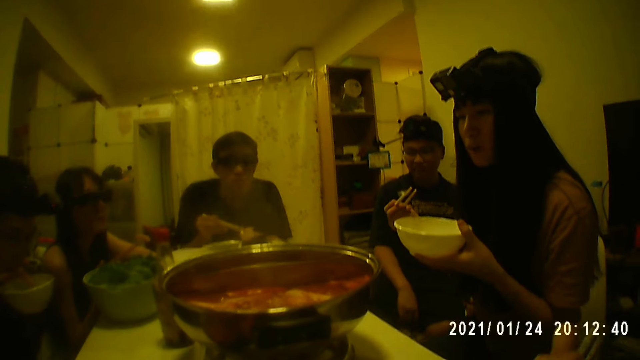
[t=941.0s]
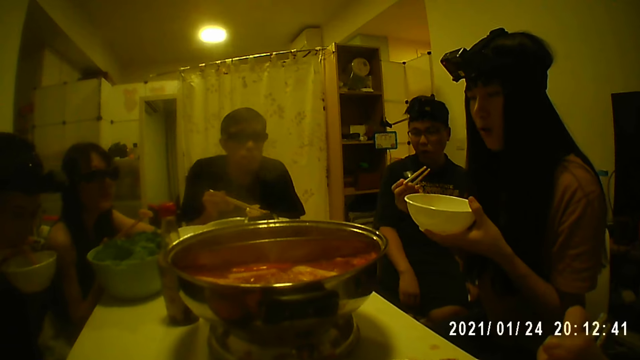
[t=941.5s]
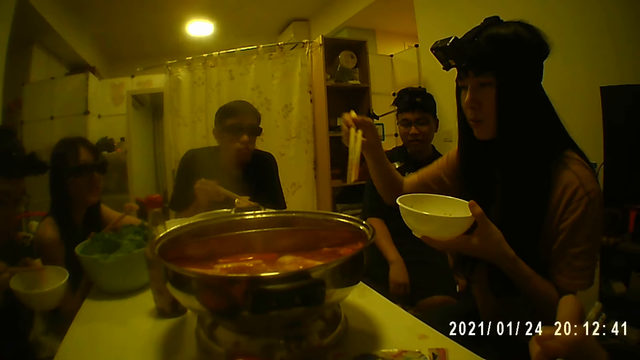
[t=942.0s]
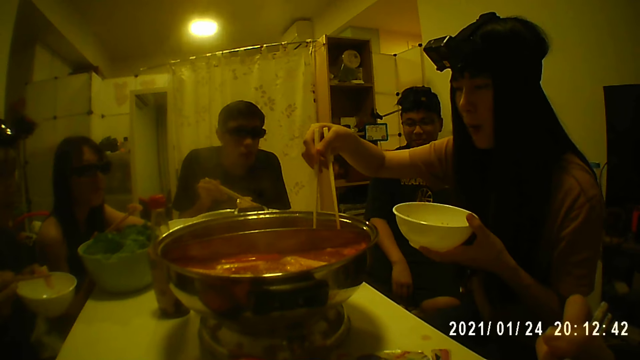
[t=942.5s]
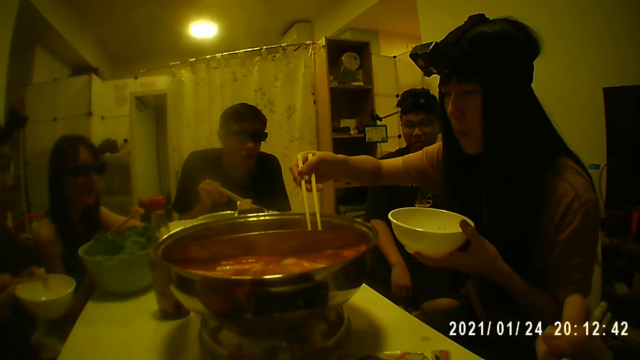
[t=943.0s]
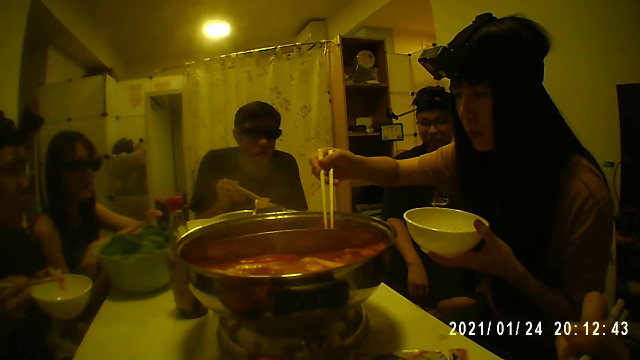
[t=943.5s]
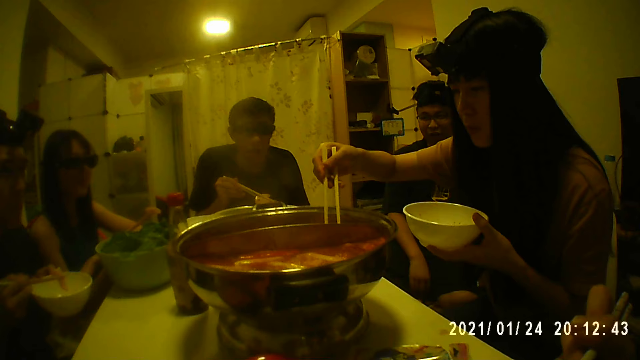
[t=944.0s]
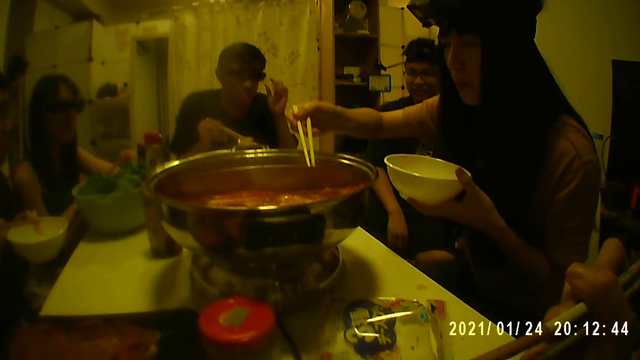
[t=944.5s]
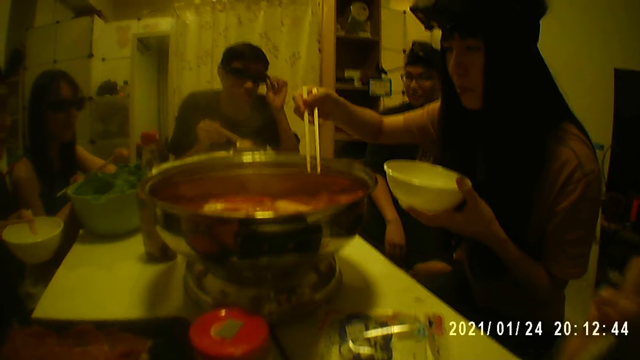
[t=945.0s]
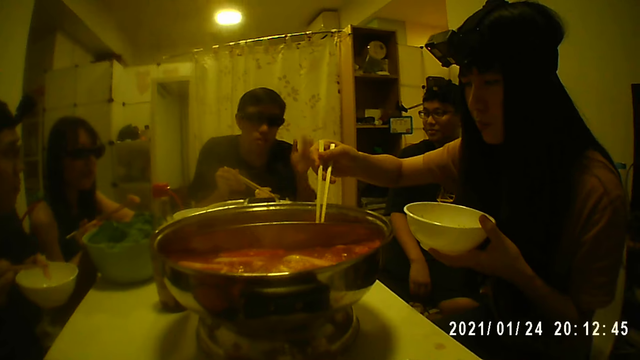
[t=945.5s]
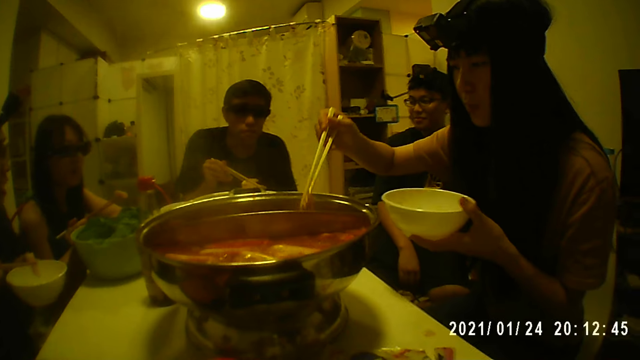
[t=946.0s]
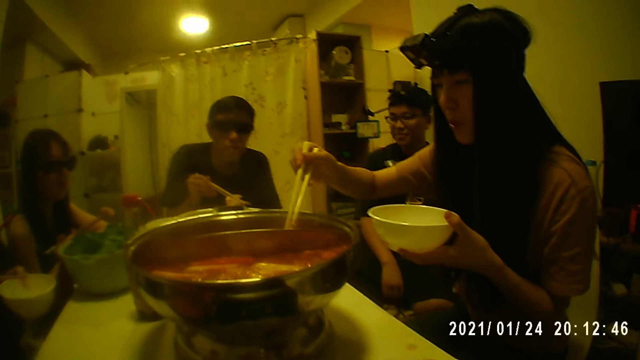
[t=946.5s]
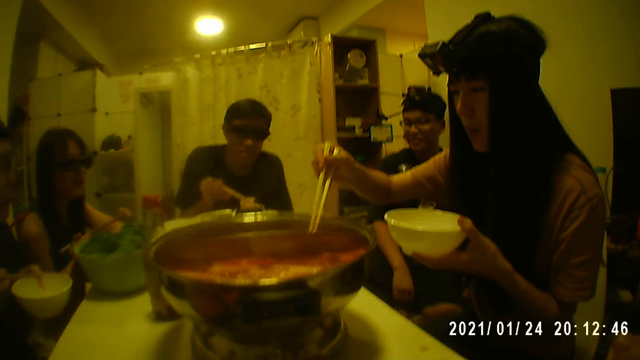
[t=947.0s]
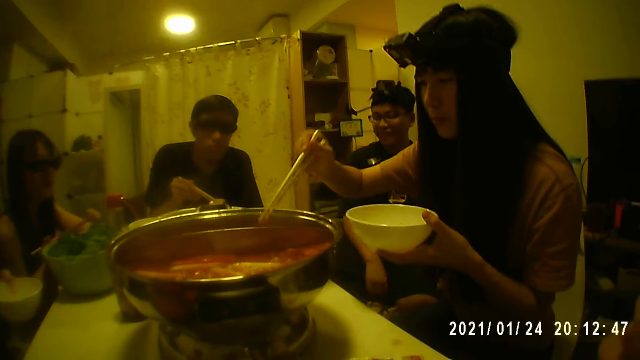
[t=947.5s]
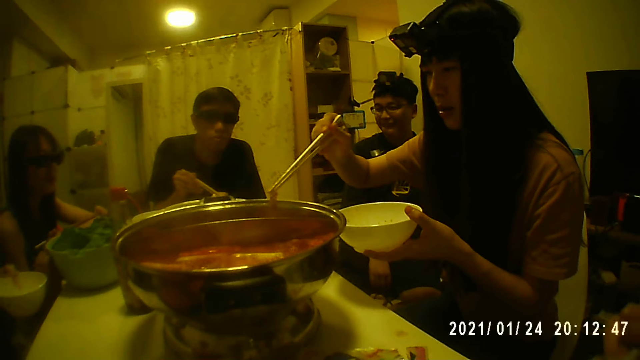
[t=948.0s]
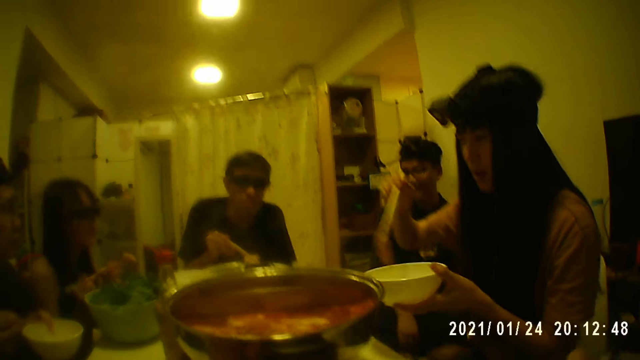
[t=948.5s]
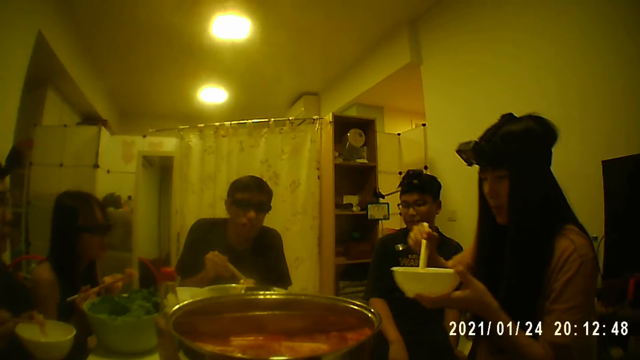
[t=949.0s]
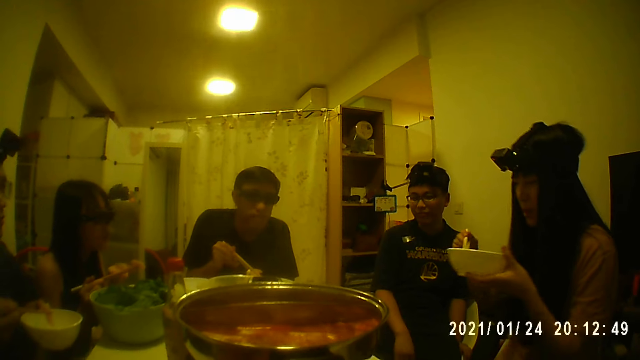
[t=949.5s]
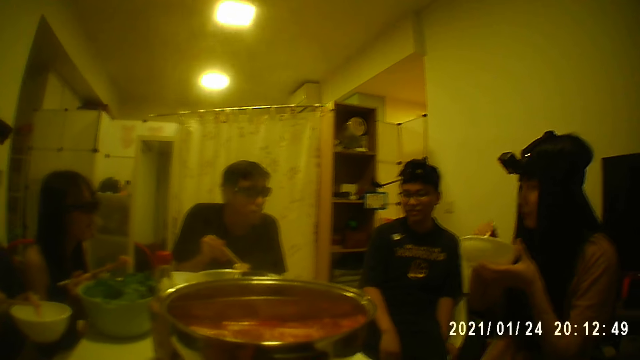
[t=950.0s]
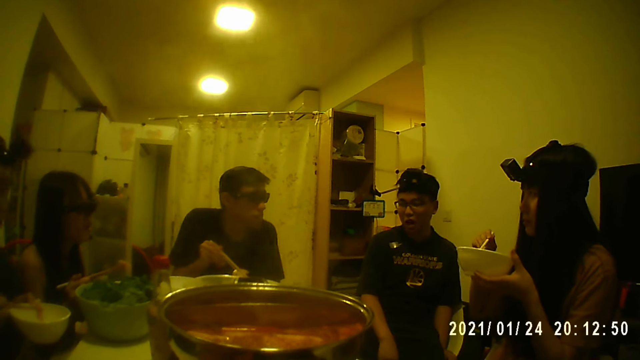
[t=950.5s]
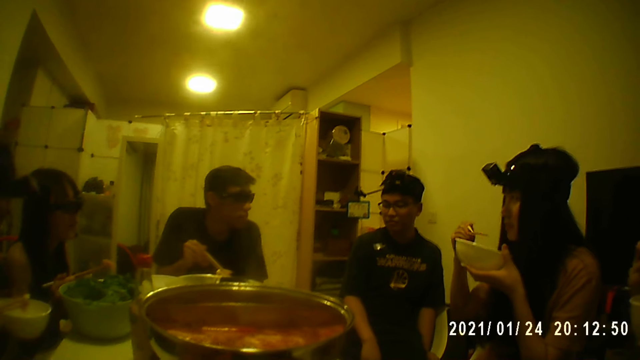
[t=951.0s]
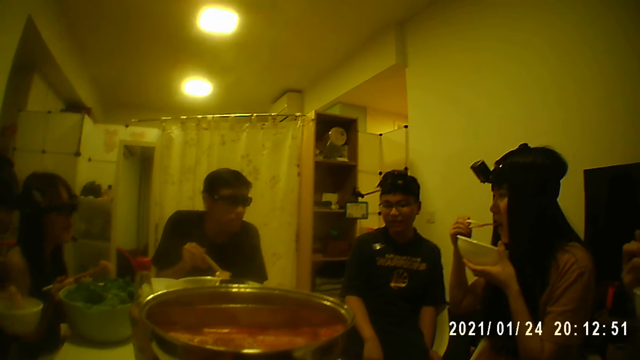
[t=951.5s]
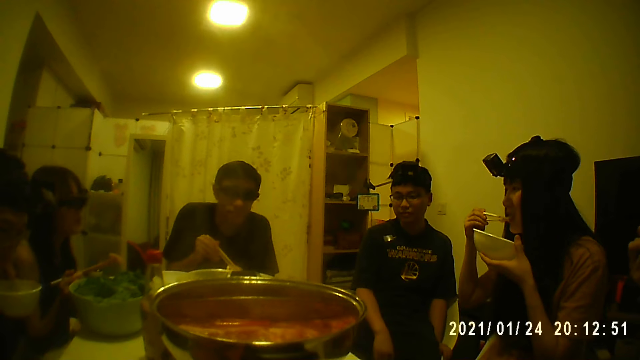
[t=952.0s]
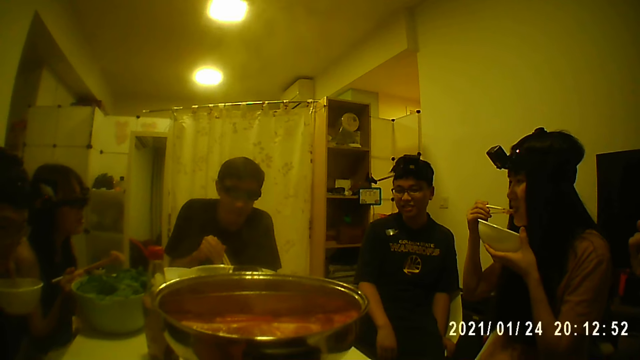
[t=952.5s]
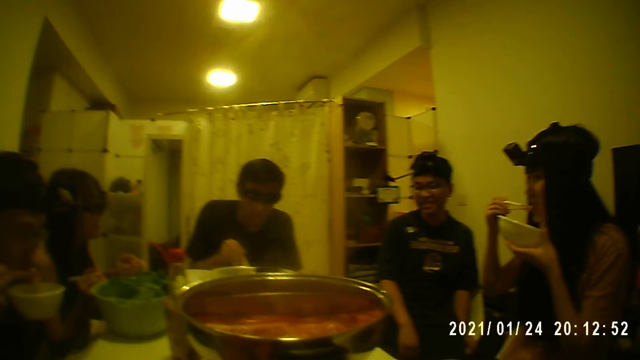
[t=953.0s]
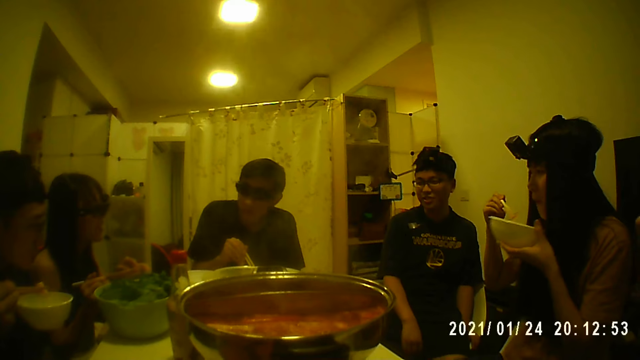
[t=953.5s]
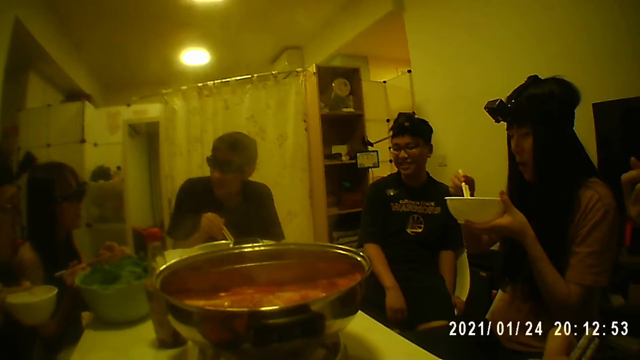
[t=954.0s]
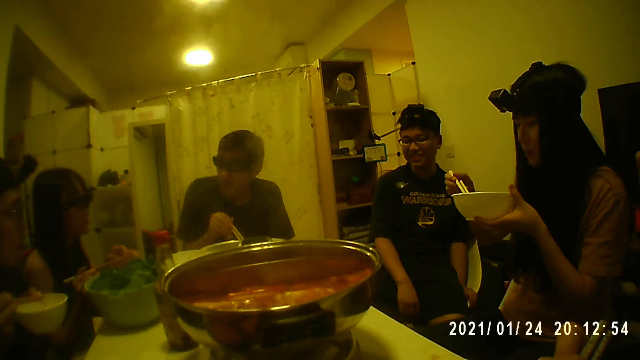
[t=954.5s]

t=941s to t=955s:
A woman takes food from the pot at the middle of the table with chopsticks. She puts food. She eats with chopsticks.

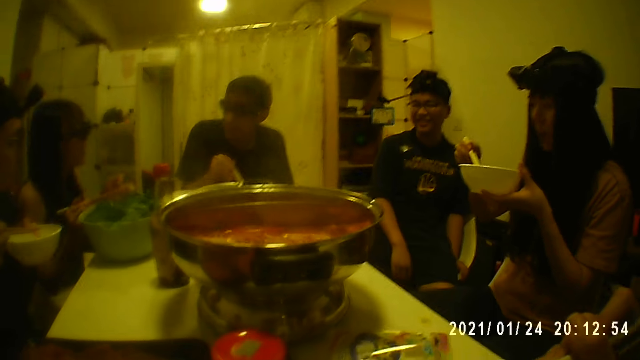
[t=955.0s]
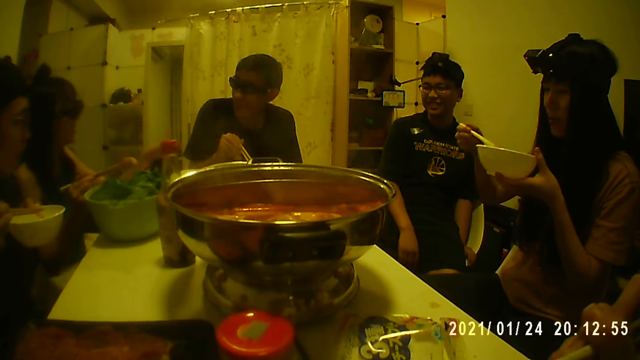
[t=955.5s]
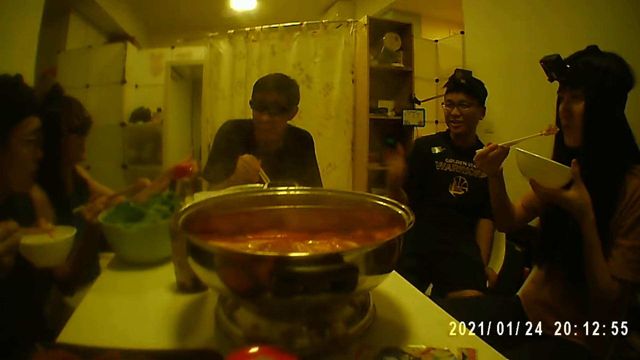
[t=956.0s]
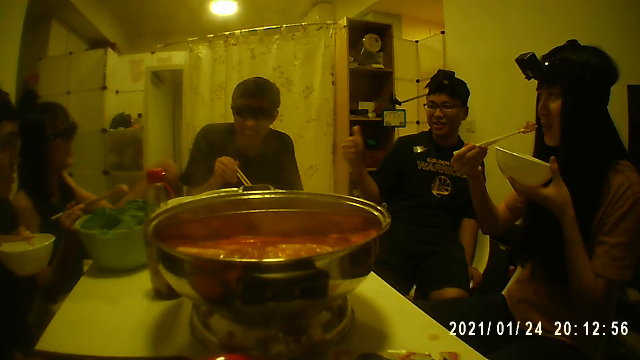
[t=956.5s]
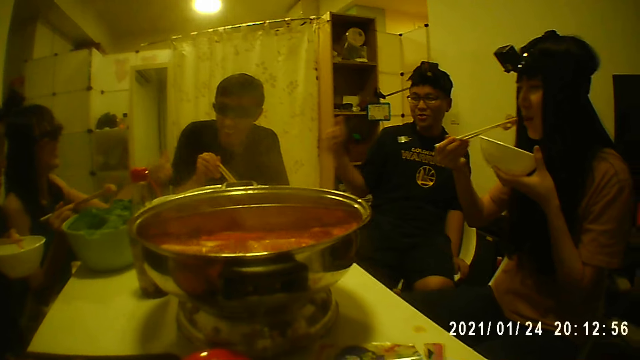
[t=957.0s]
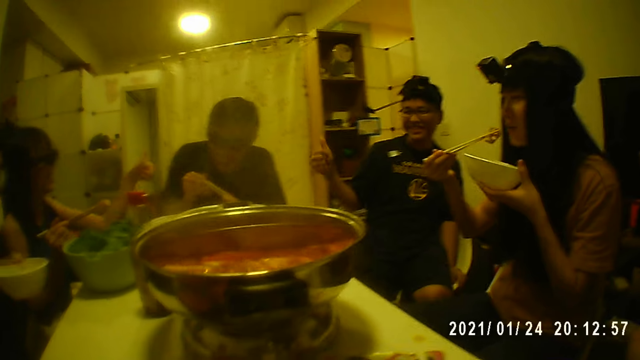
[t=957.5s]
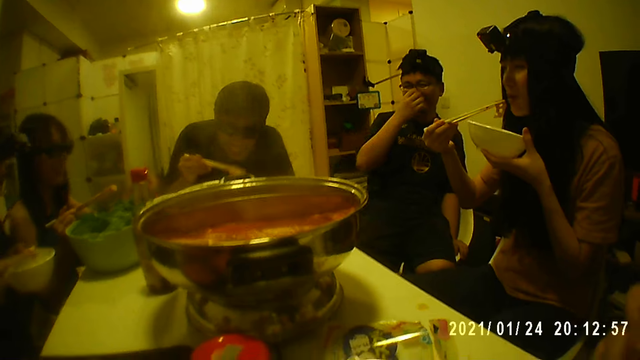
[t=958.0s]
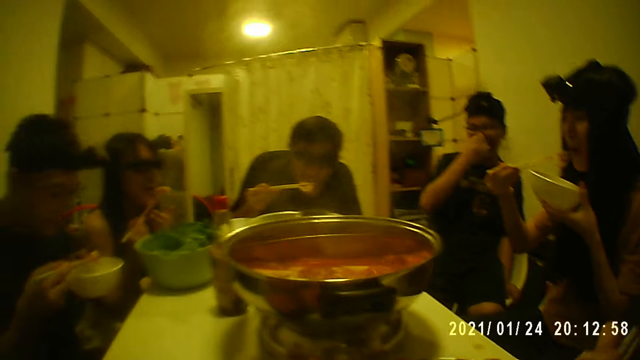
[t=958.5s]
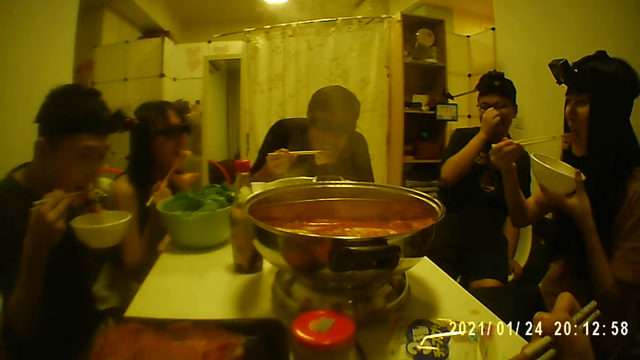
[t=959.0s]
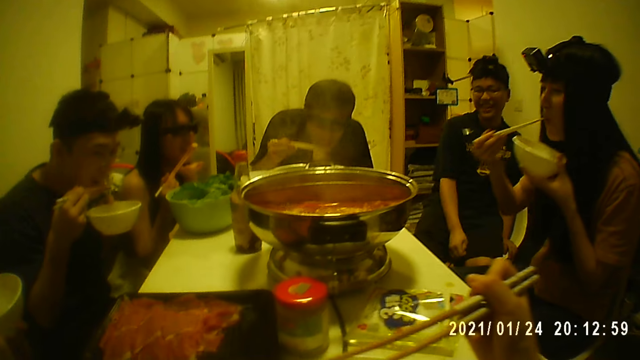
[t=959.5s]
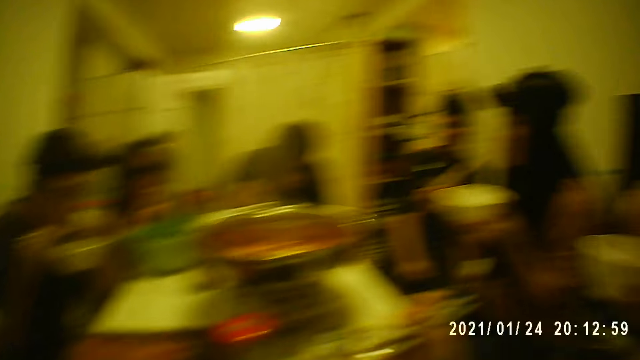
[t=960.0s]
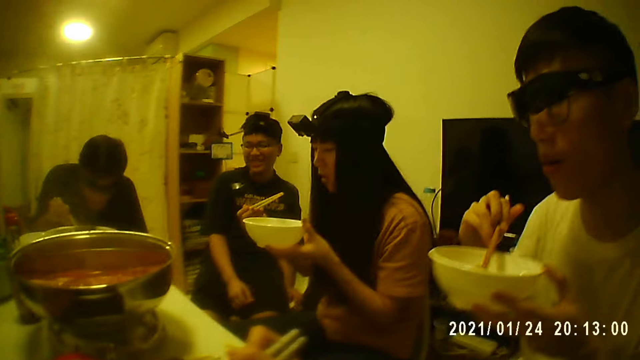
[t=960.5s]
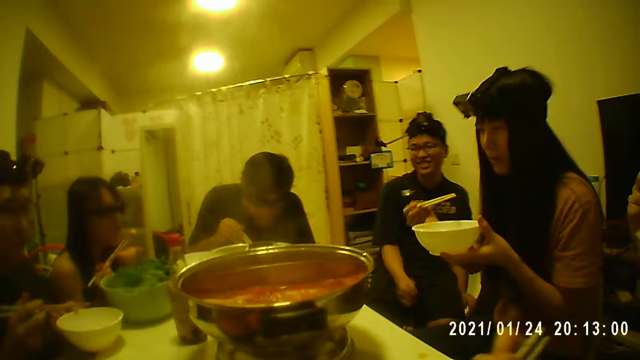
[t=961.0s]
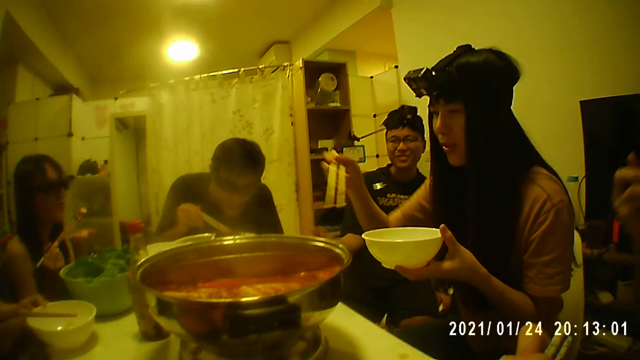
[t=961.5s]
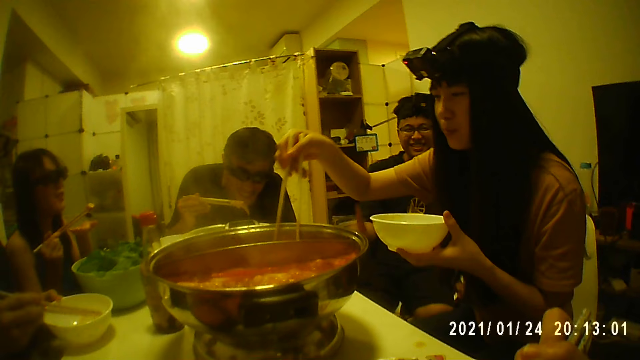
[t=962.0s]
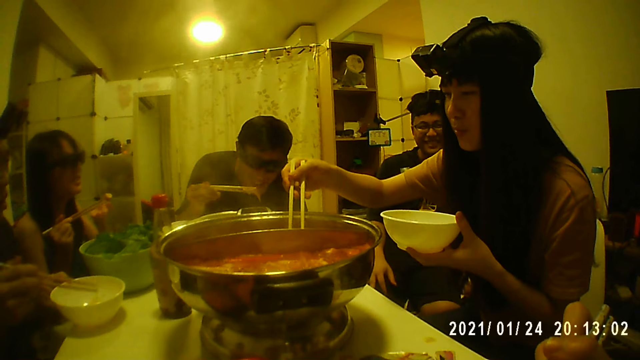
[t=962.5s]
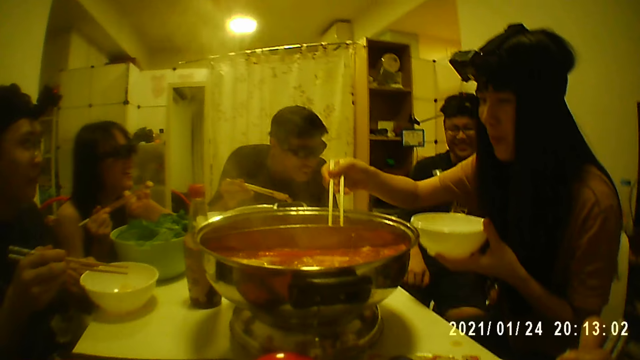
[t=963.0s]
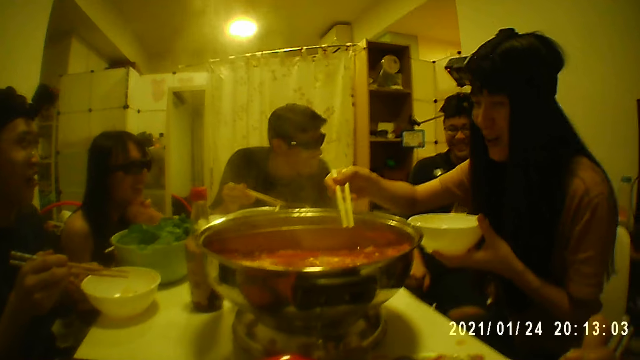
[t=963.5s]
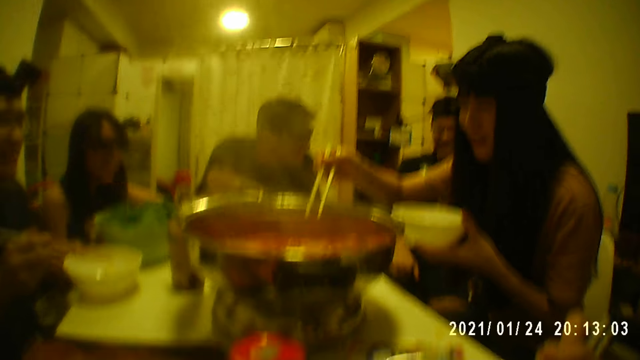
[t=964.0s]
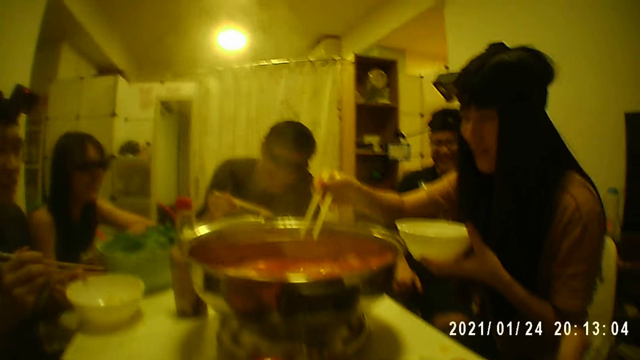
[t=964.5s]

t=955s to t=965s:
A man wags a hand. A woman takes food from the pot at the middle of the table with chopsticks.
